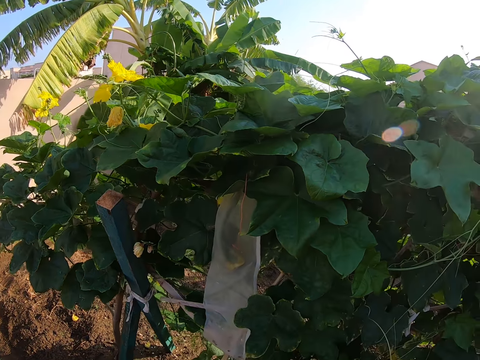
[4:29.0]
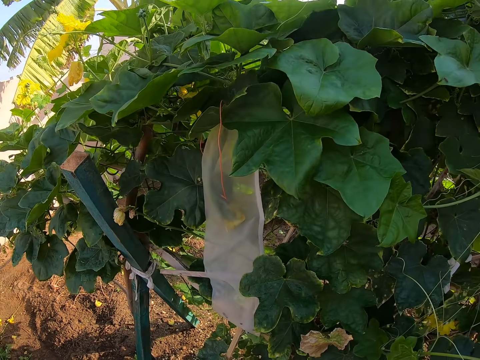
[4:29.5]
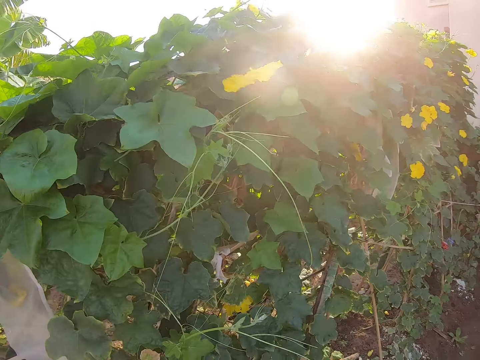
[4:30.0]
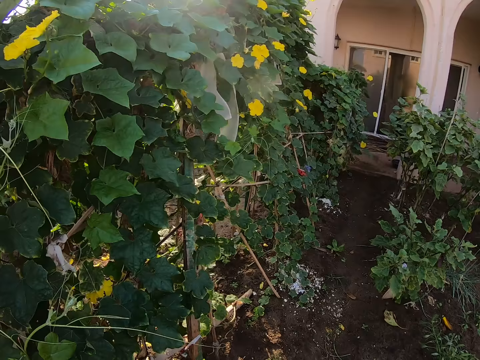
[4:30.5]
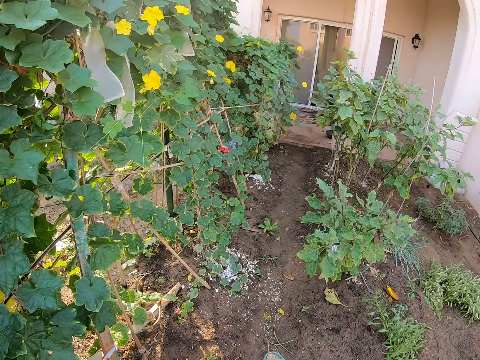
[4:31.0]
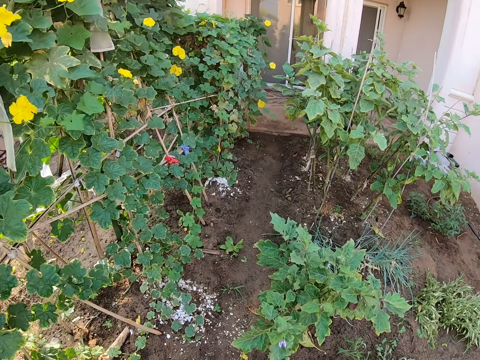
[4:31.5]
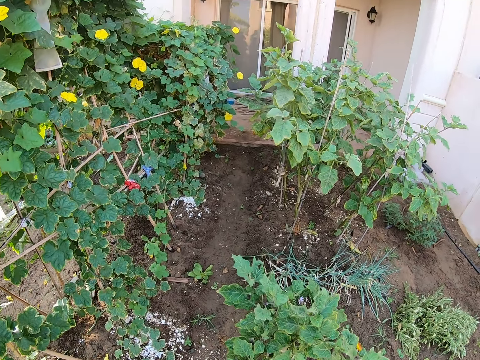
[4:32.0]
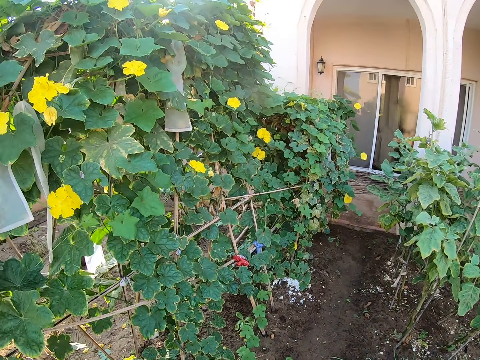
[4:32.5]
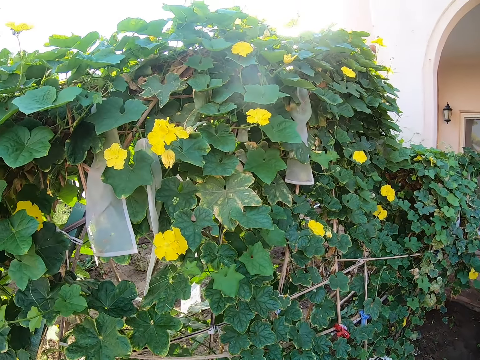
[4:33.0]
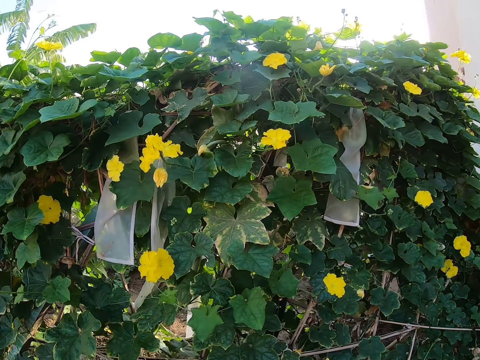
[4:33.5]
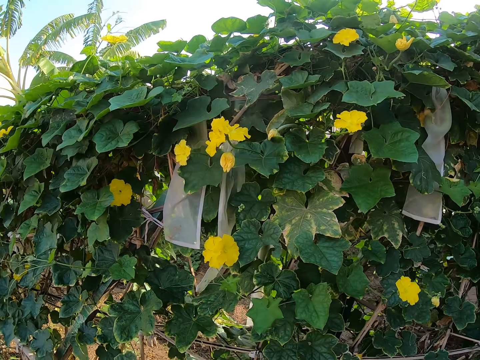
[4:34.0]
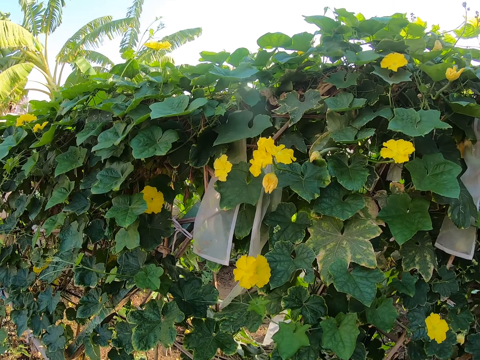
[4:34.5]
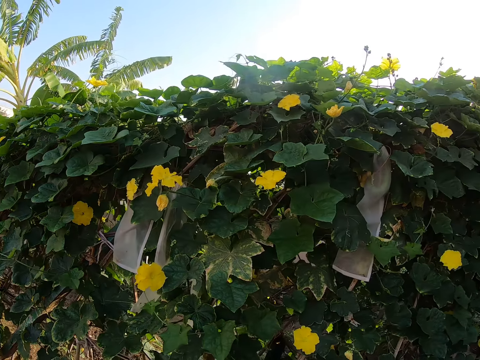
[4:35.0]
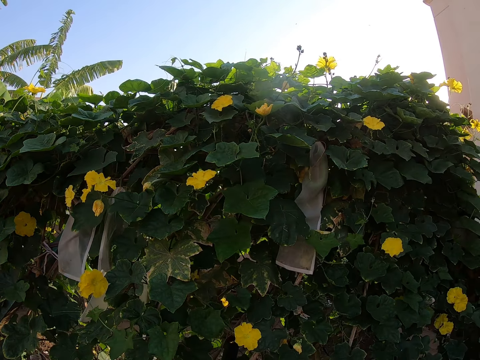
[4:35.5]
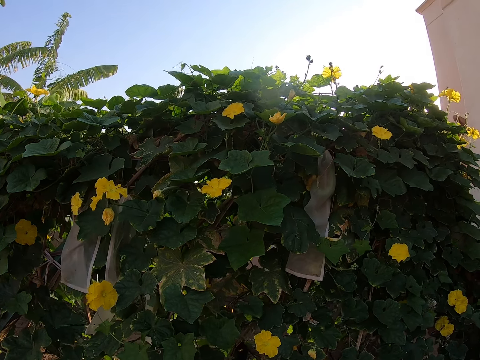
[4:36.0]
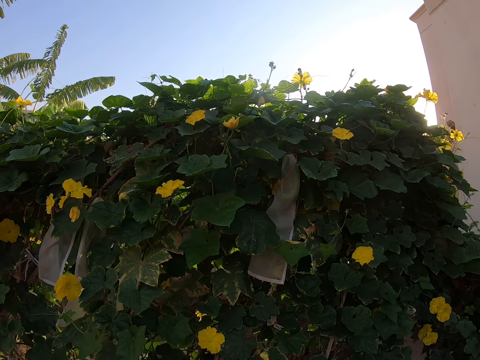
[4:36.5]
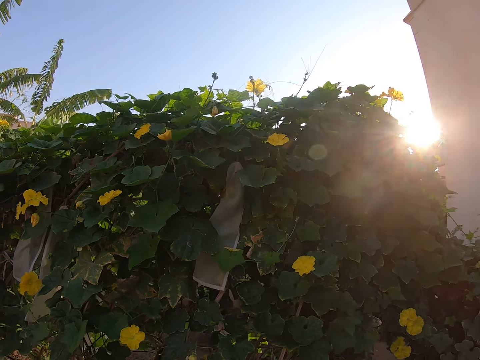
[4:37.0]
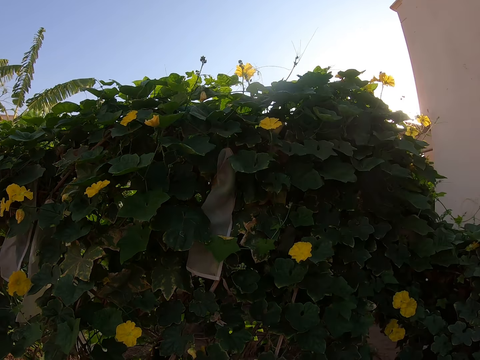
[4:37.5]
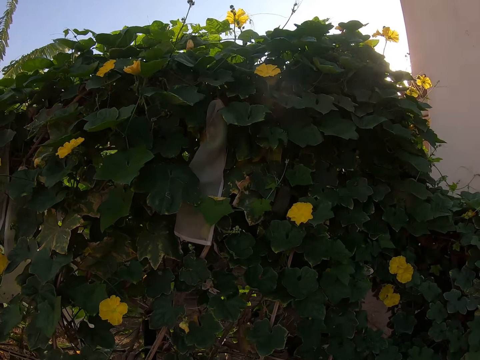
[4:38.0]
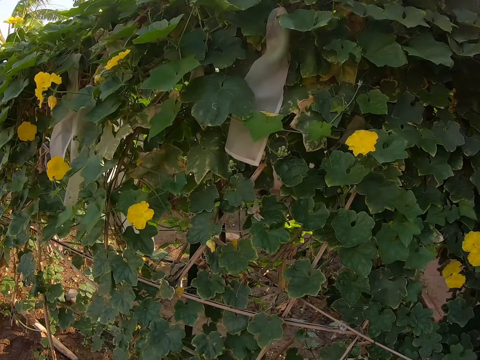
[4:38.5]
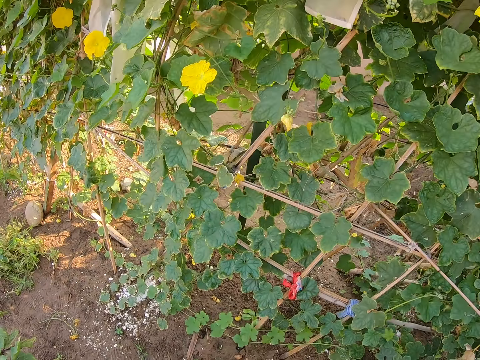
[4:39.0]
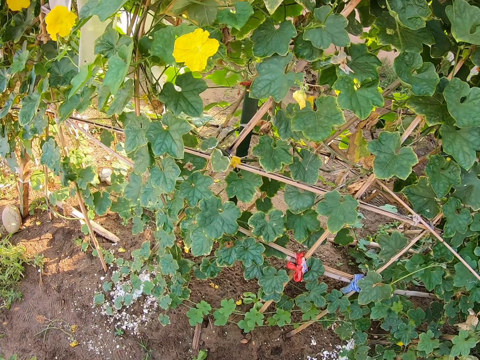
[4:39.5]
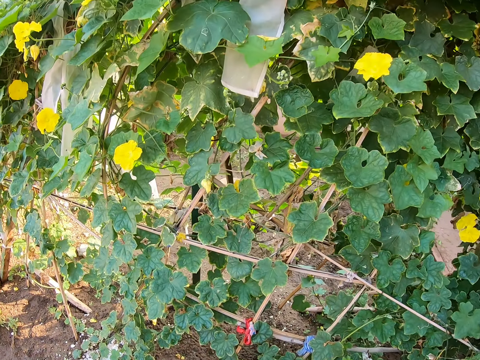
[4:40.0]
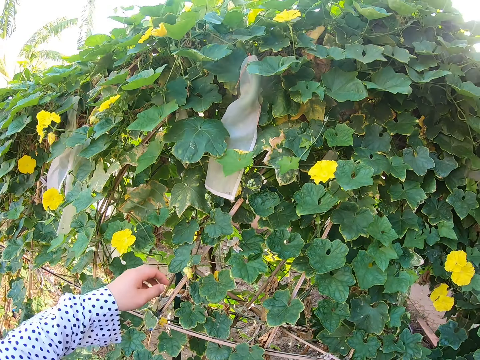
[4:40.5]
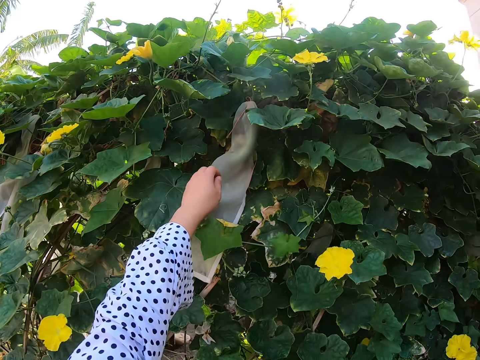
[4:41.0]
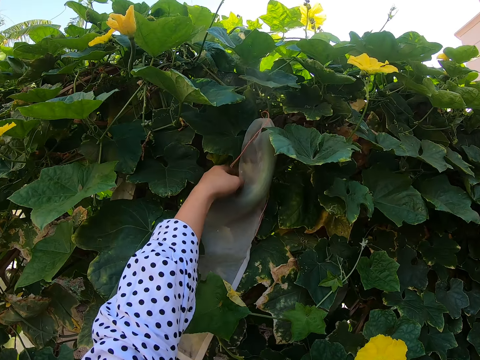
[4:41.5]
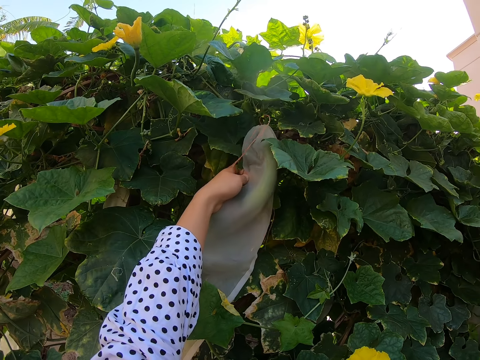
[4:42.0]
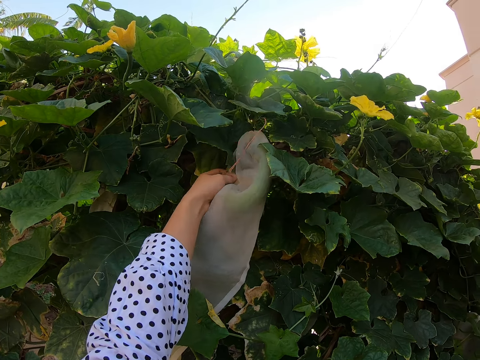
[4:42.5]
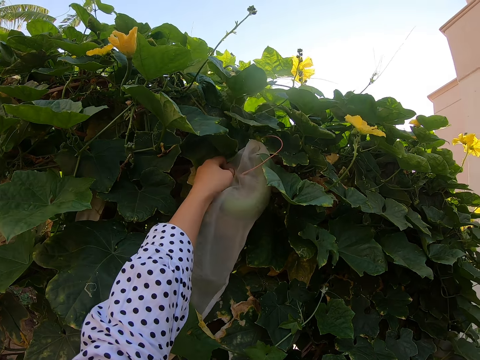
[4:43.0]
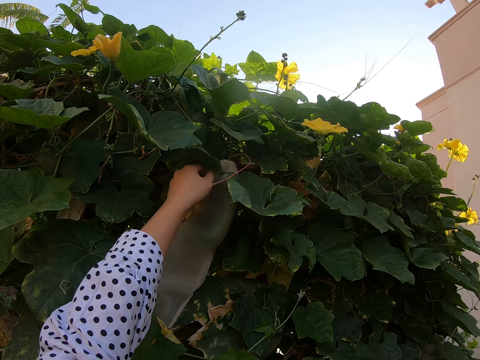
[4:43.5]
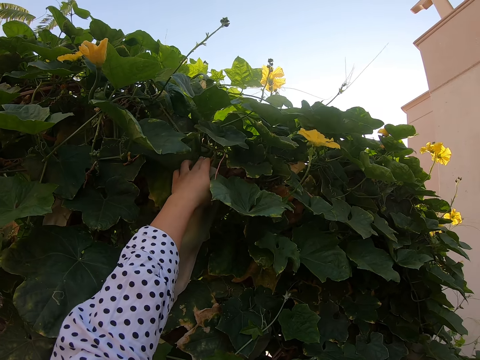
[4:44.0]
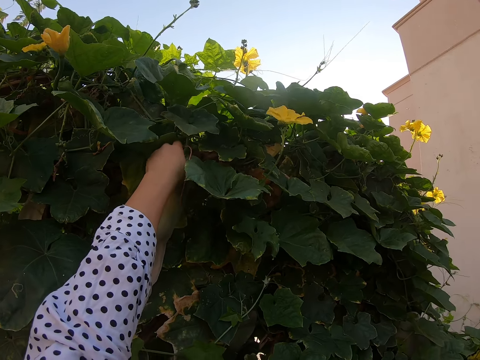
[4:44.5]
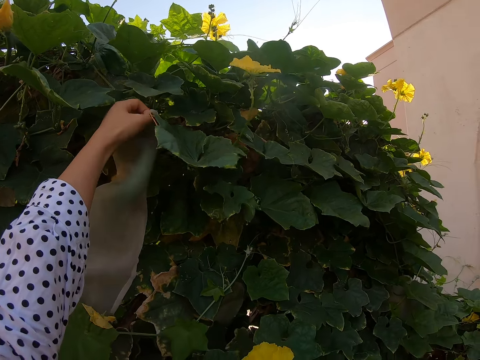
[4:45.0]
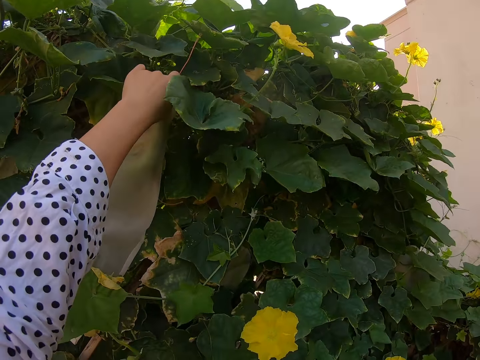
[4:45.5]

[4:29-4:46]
The camera wearer touches the plastic bag. They hold the nylon.

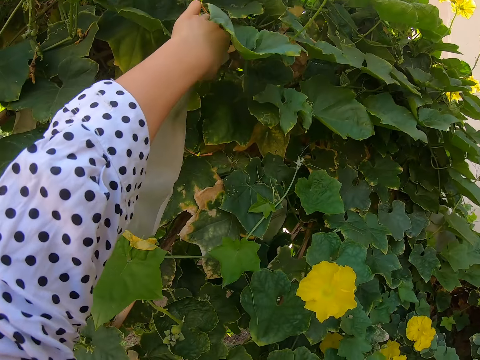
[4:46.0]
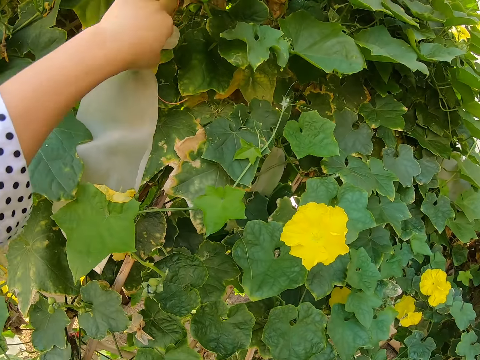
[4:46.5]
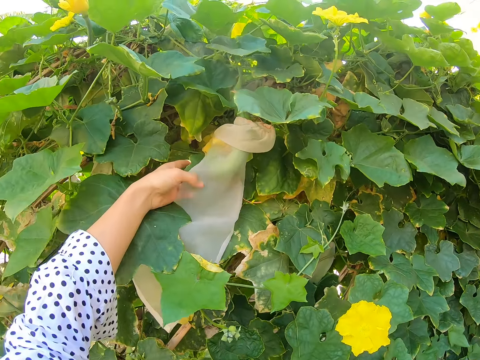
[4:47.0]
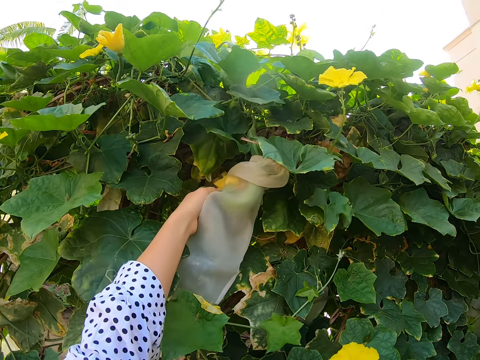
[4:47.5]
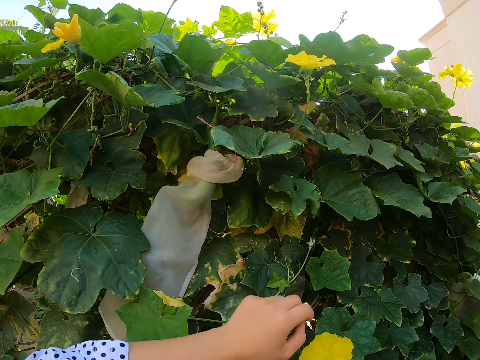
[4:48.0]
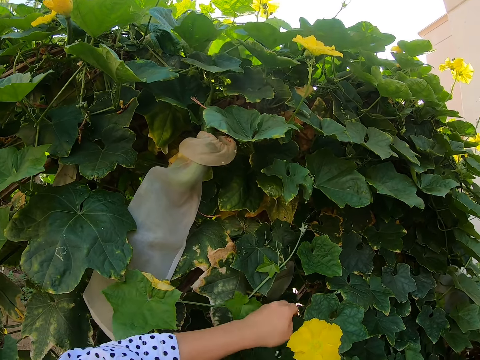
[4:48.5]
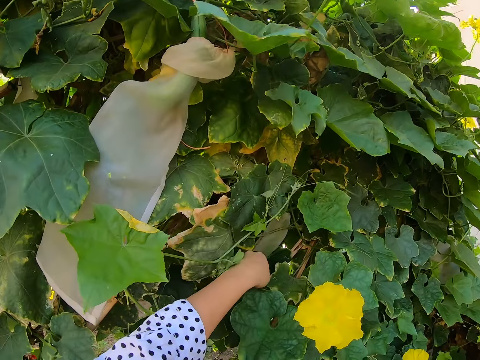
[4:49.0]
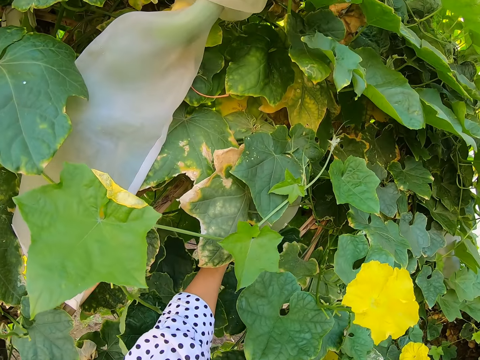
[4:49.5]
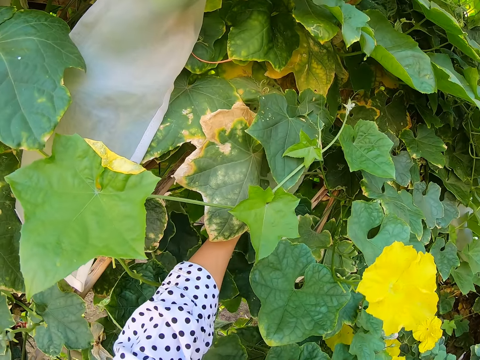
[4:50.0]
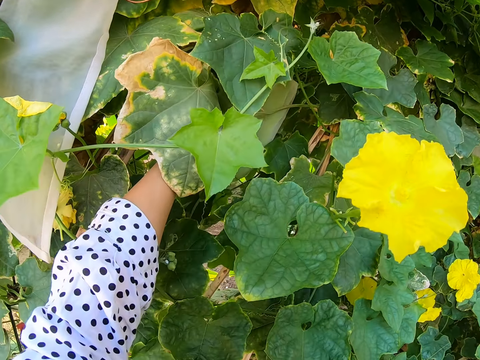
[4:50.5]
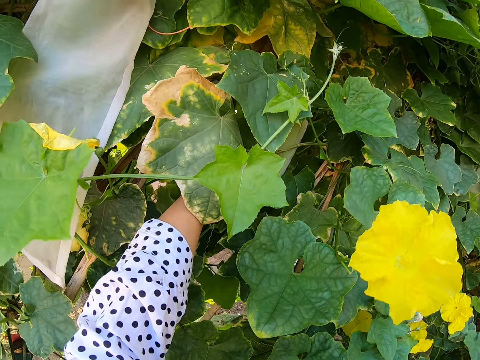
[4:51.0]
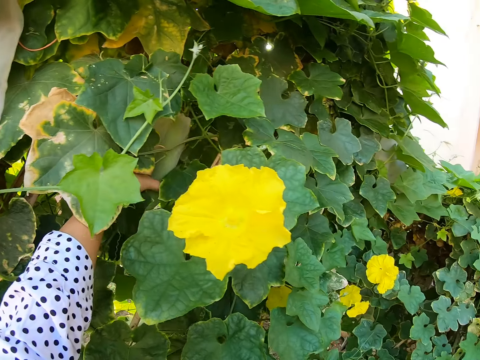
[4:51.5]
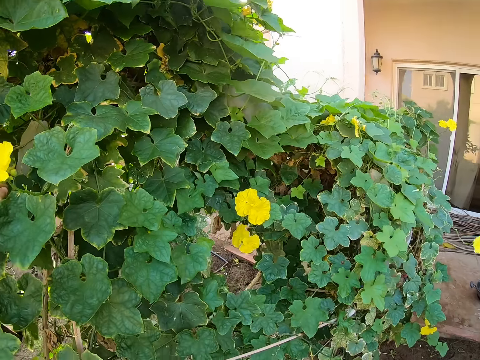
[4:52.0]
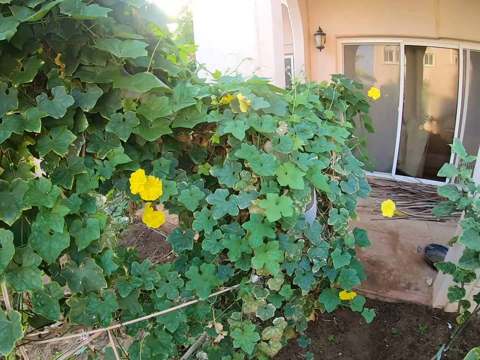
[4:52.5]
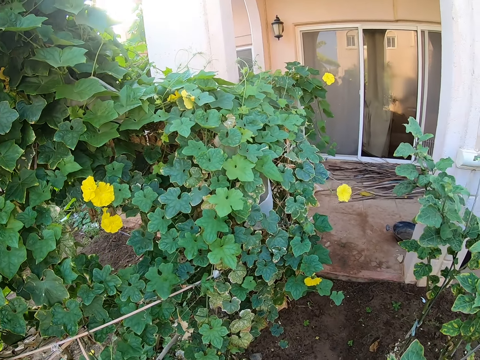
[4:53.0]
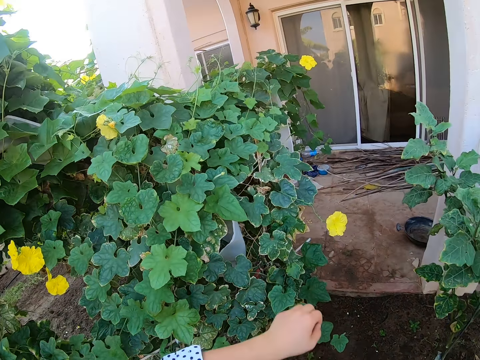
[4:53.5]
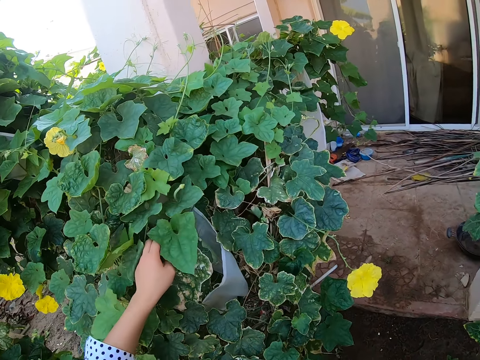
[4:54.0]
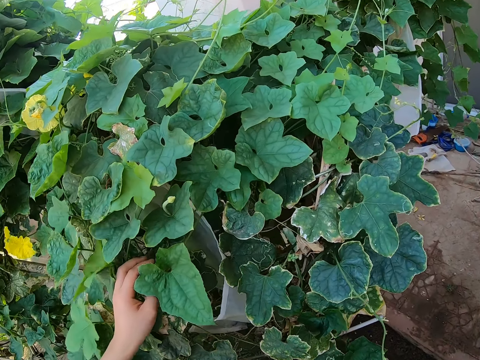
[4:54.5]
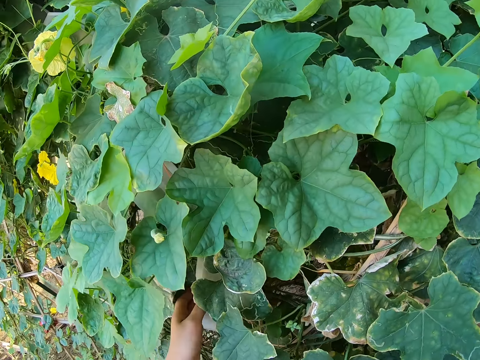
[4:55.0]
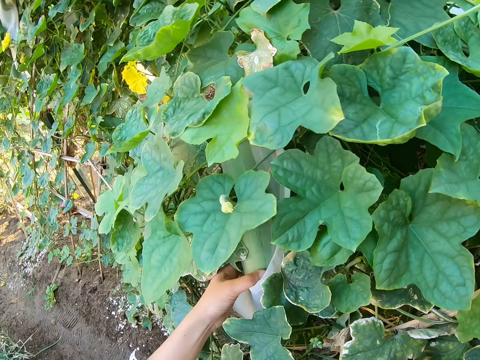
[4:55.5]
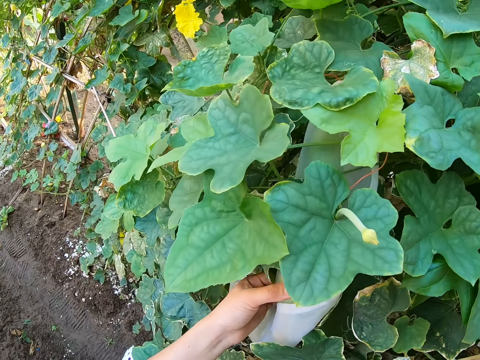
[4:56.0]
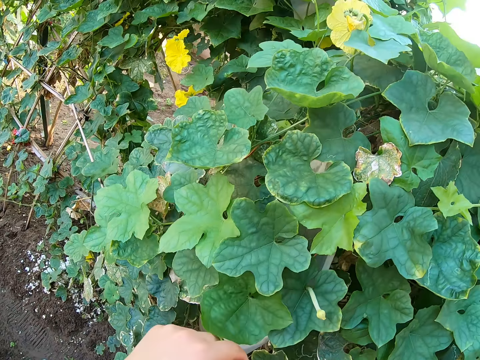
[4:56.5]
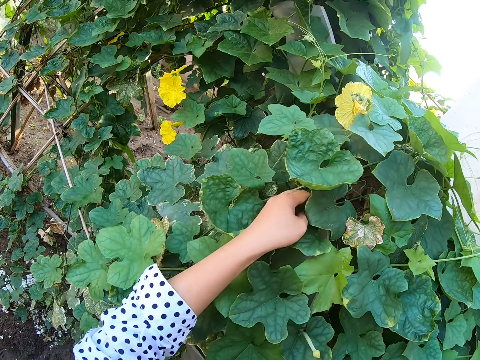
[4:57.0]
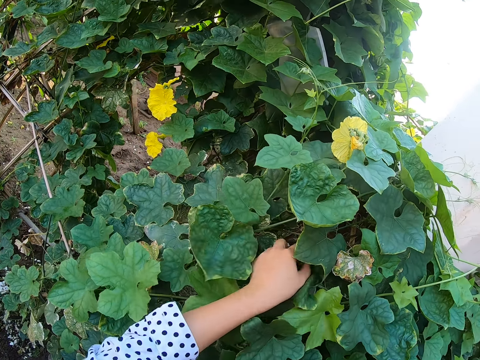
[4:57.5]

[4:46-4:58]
The camera wearer opens the net cover of the plant. They see a plant and check it. They walk around the garden. They look around. They hold the plant. They see a plant and check it.
